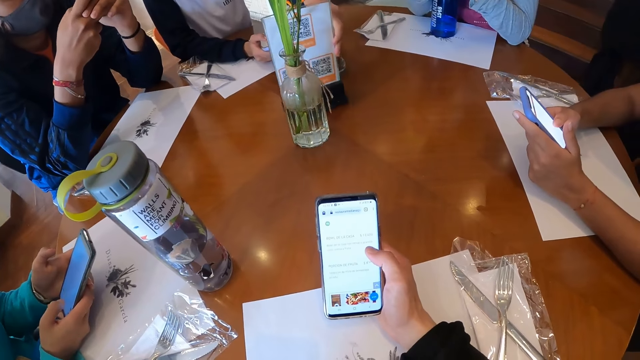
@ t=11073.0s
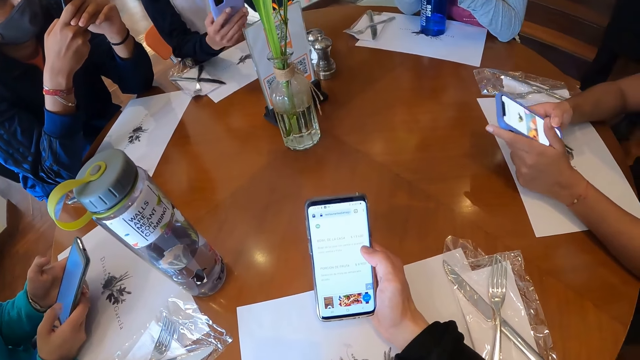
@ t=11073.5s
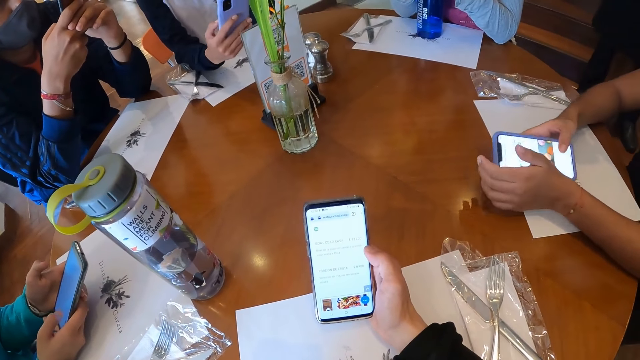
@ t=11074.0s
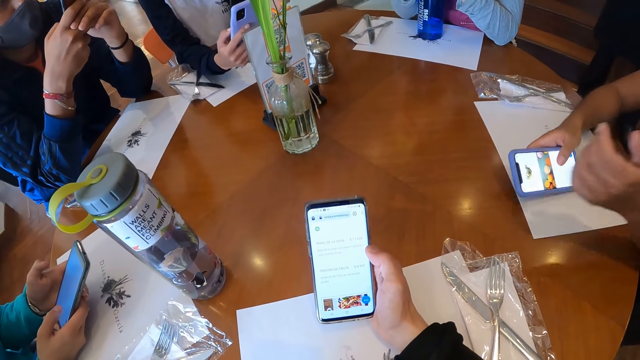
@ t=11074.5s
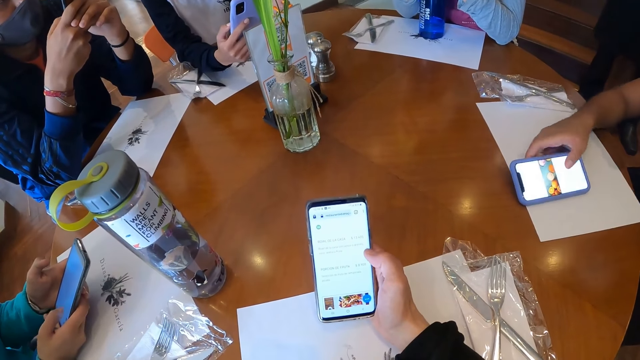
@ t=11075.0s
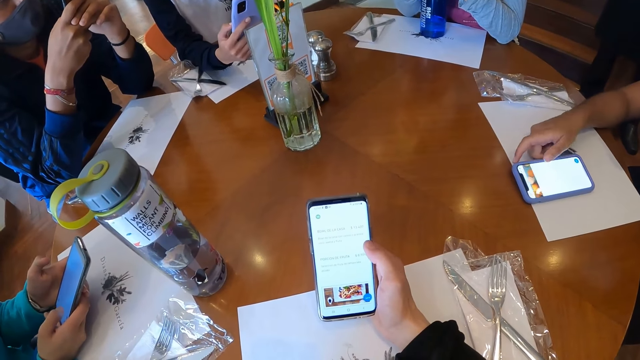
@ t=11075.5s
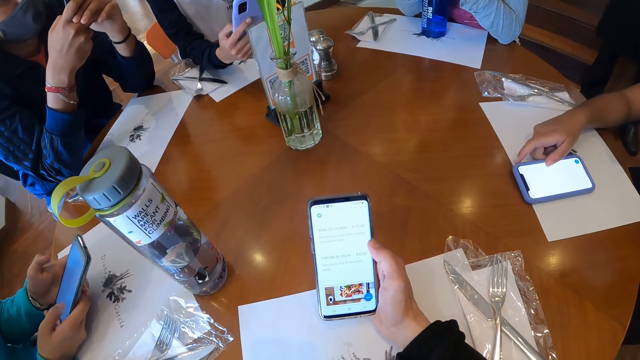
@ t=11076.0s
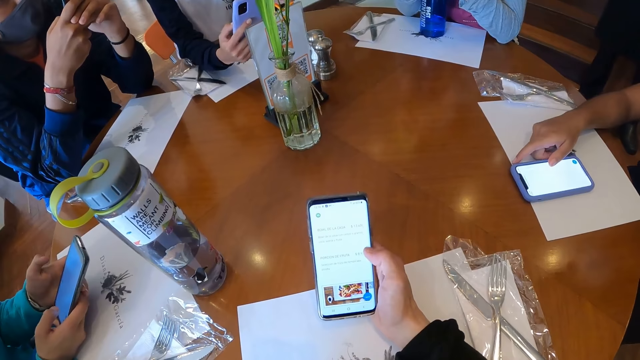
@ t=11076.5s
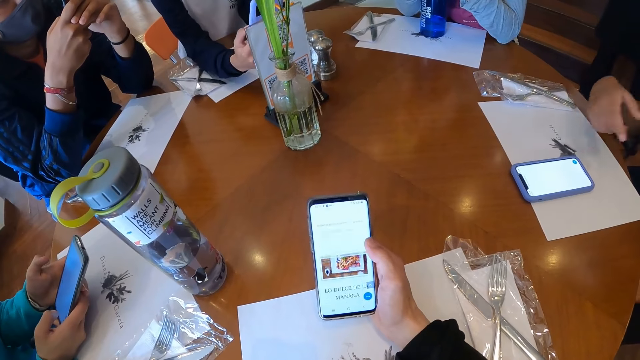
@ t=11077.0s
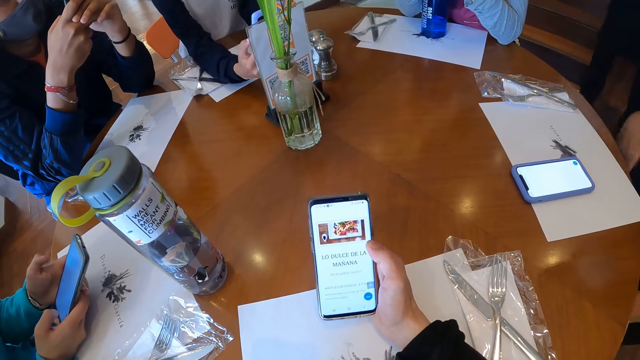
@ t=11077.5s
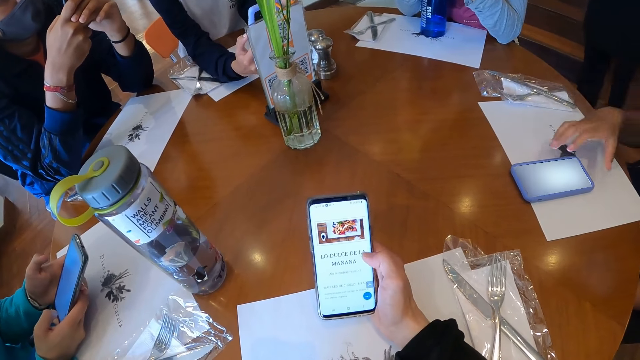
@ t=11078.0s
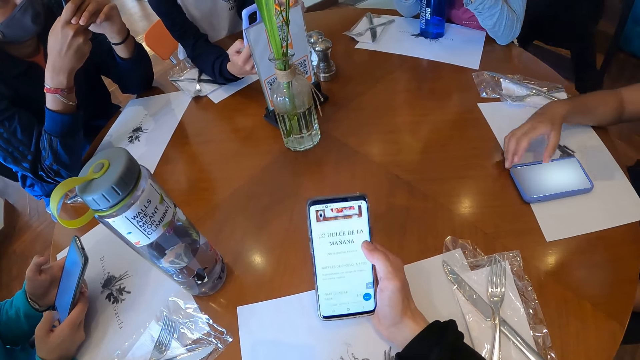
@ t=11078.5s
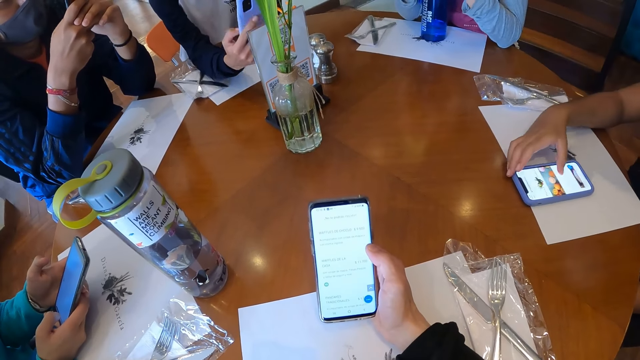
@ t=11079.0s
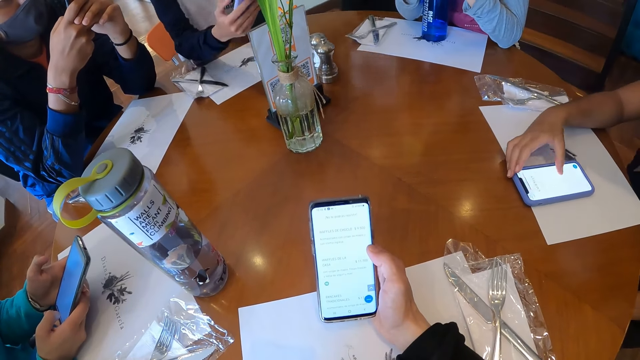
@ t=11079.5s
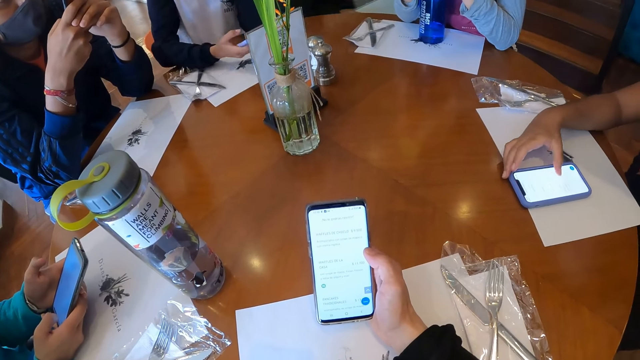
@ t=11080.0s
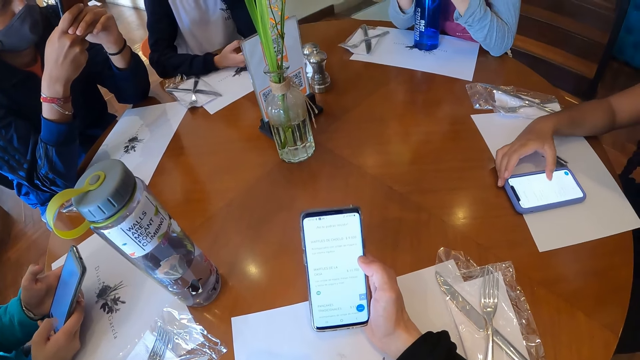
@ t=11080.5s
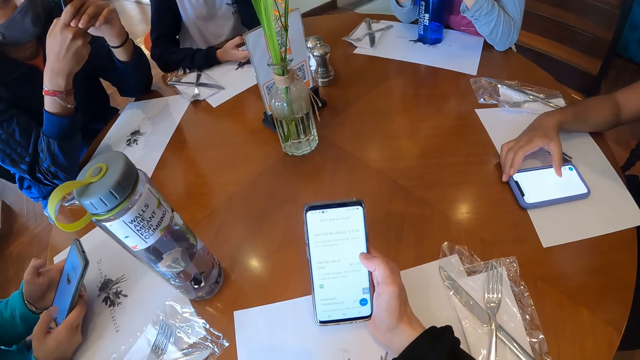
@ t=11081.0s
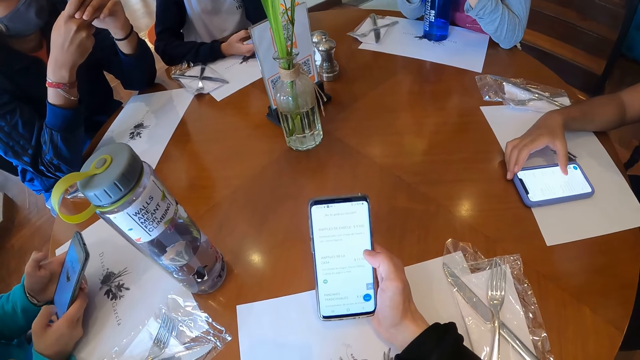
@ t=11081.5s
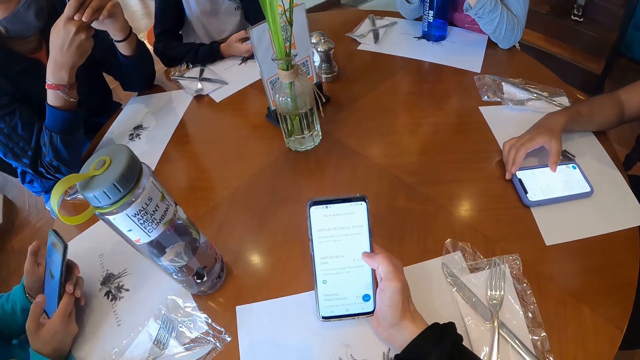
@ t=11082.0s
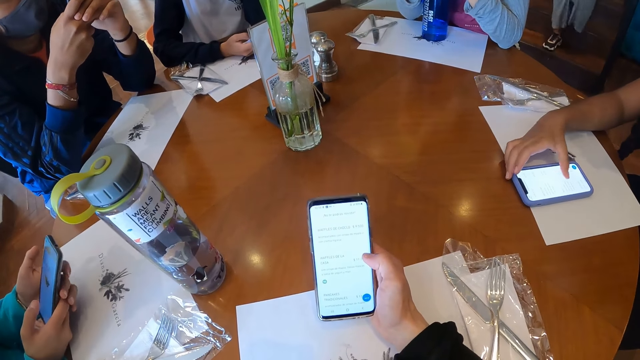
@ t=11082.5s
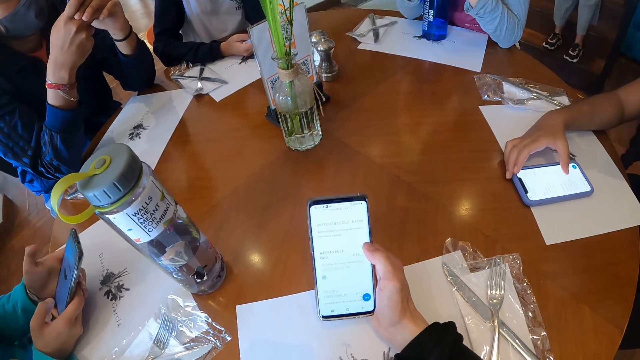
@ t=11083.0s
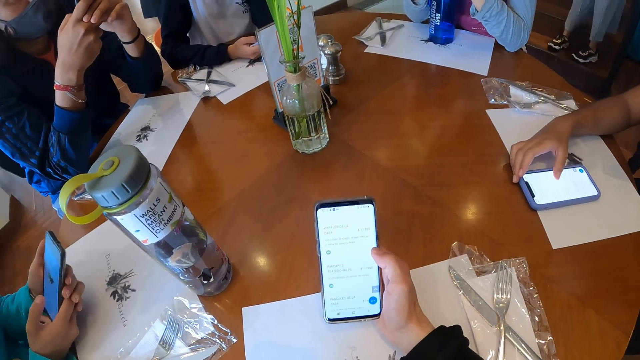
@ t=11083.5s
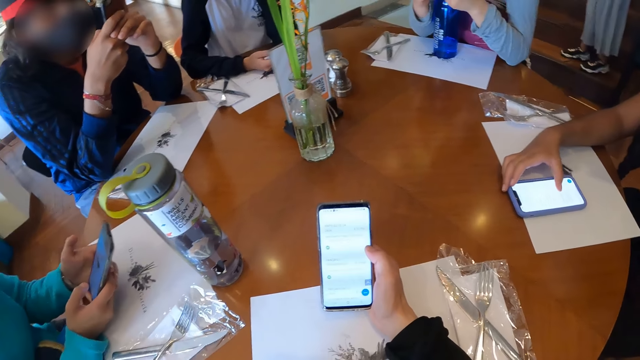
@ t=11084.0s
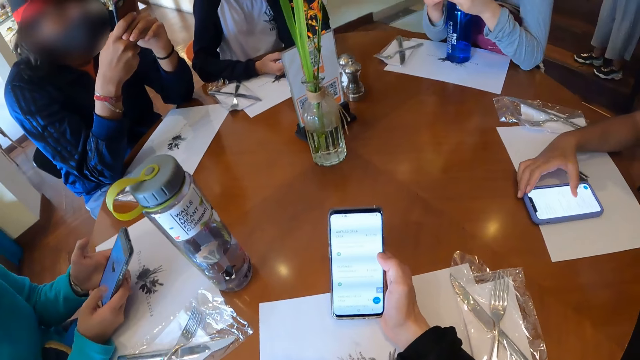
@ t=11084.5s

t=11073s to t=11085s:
A woman scans the QR menu on the table with the phone in her right hand. Another woman drops the phone on the table with her right hand. The other woman operates the phone on the table with her right hand. The first woman scans the QR menu on the table with the phone in her right hand.

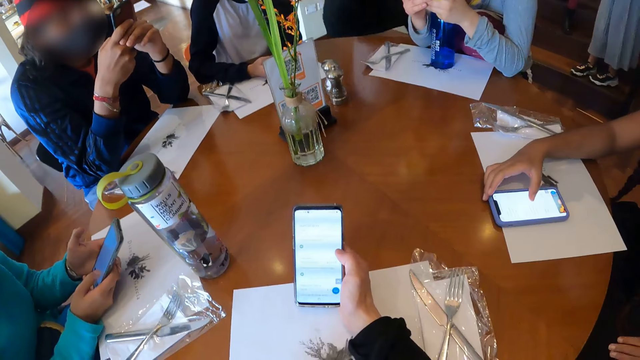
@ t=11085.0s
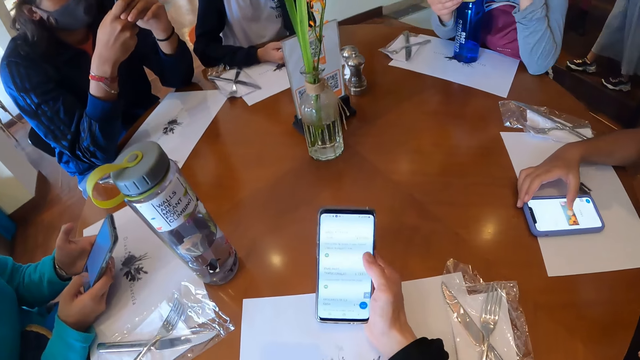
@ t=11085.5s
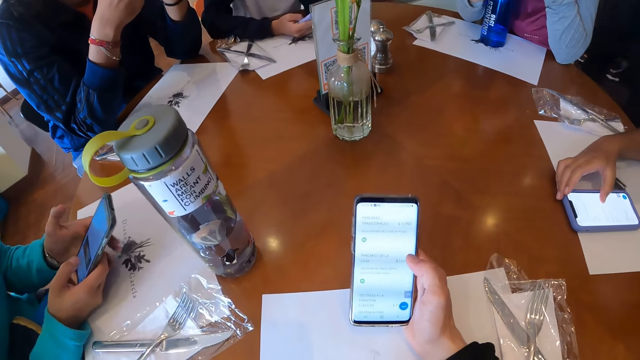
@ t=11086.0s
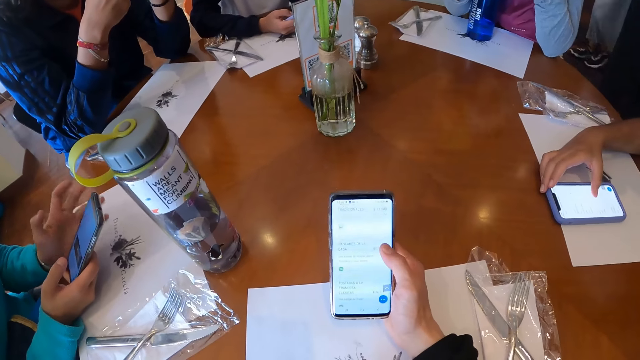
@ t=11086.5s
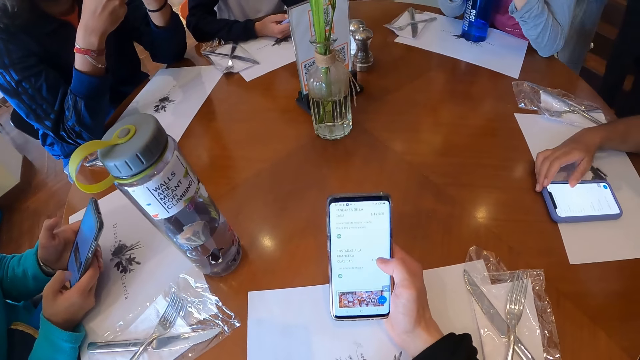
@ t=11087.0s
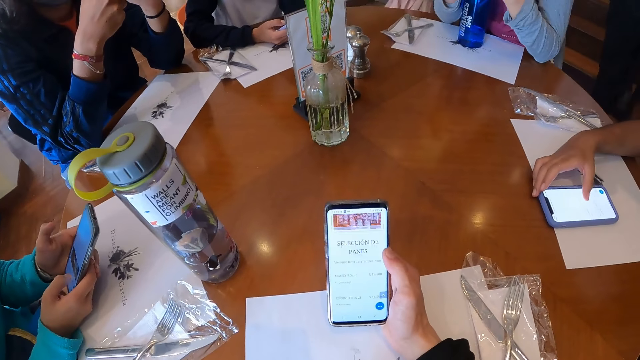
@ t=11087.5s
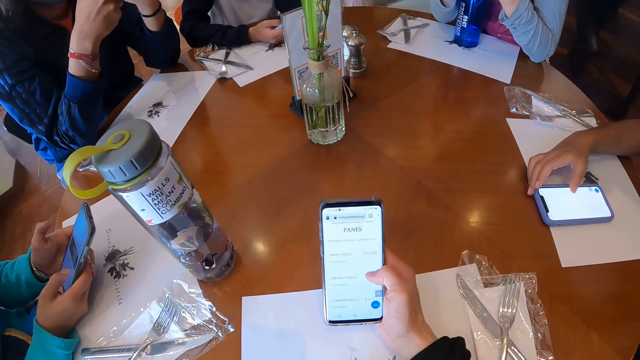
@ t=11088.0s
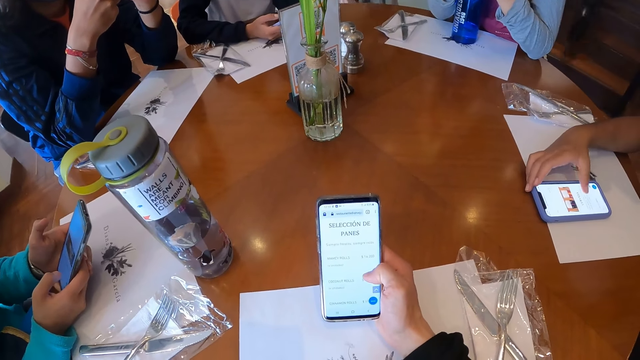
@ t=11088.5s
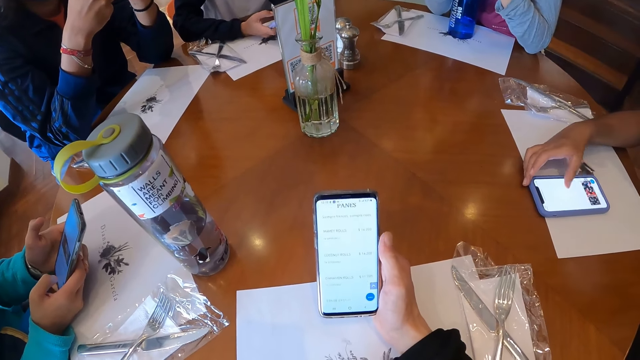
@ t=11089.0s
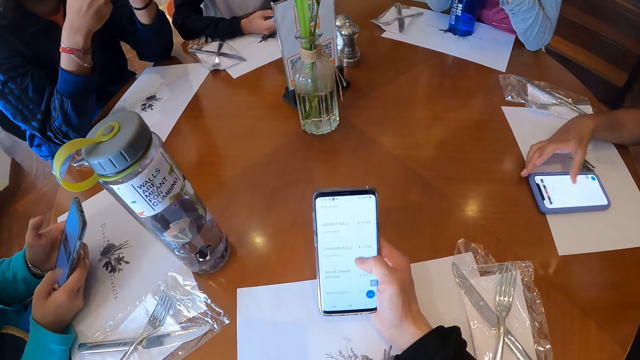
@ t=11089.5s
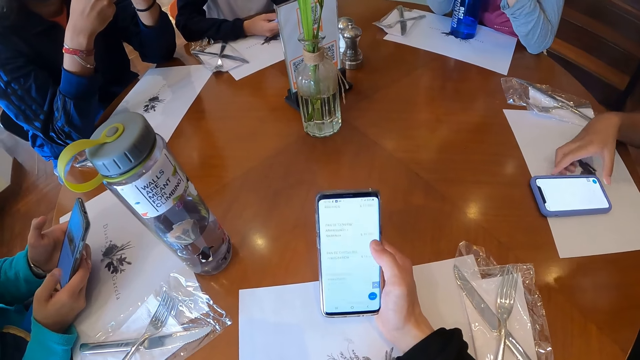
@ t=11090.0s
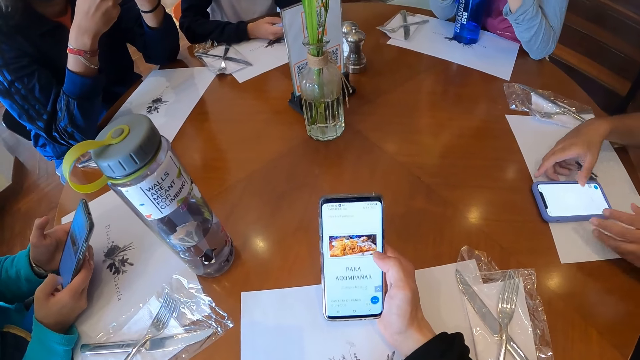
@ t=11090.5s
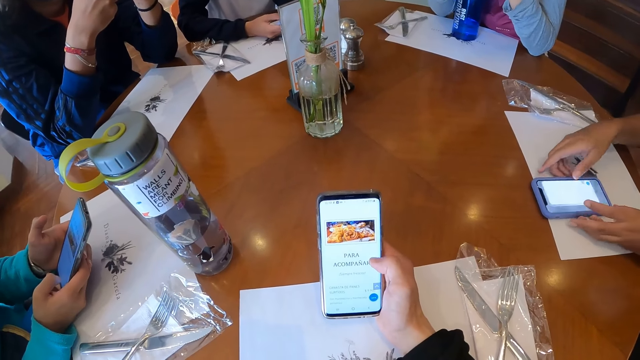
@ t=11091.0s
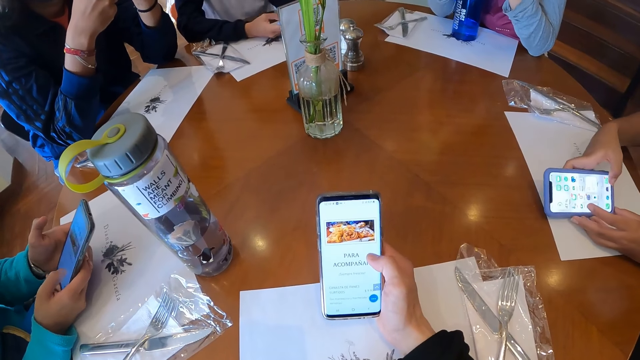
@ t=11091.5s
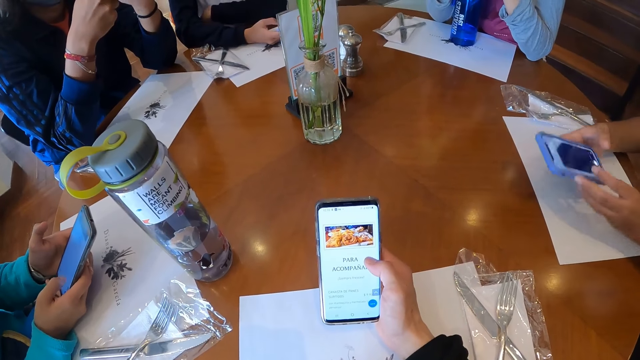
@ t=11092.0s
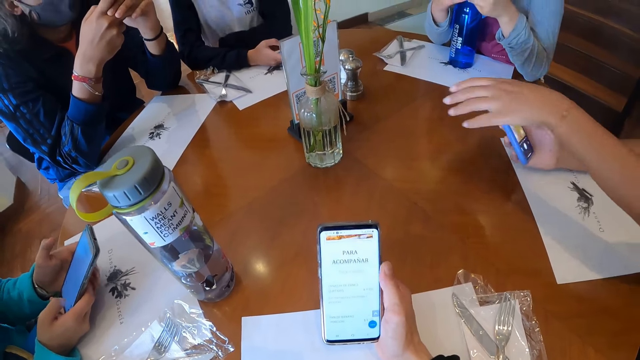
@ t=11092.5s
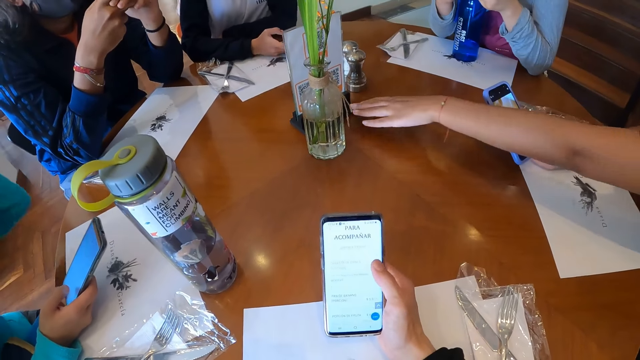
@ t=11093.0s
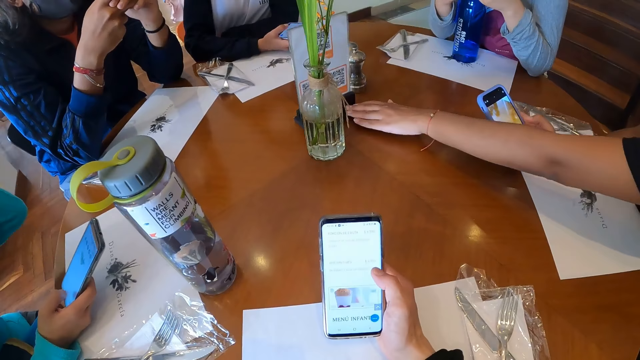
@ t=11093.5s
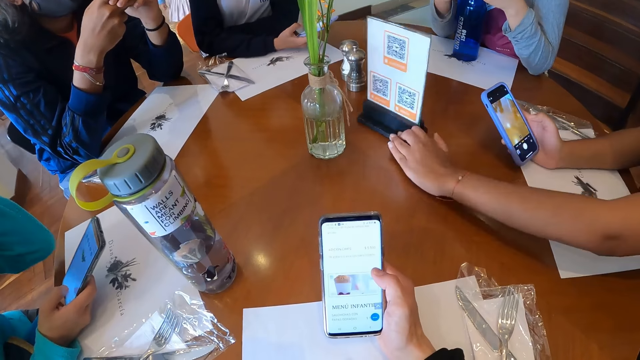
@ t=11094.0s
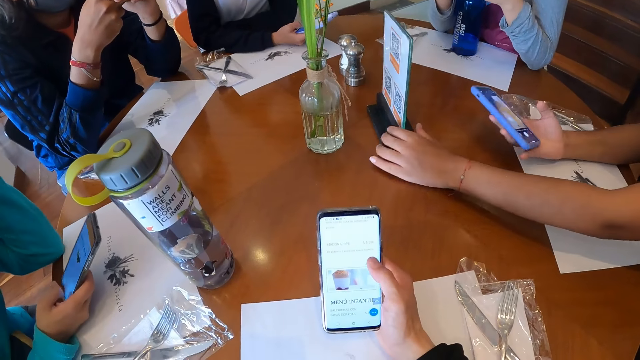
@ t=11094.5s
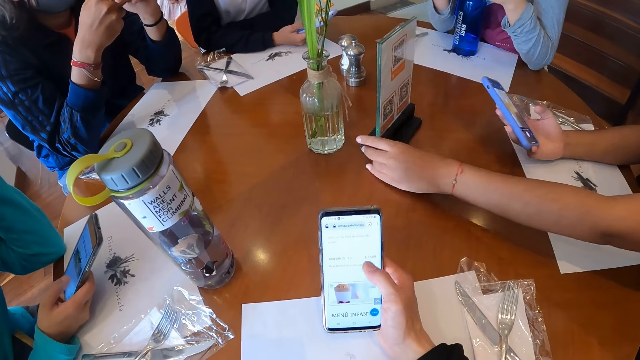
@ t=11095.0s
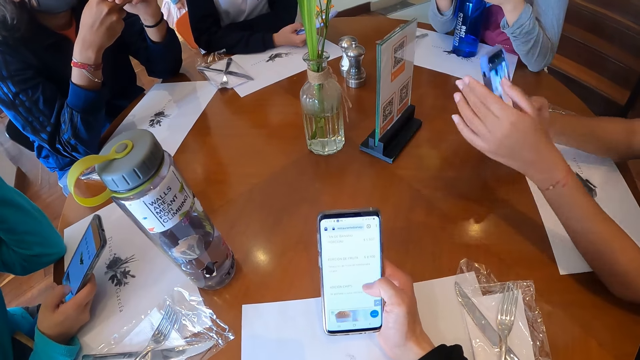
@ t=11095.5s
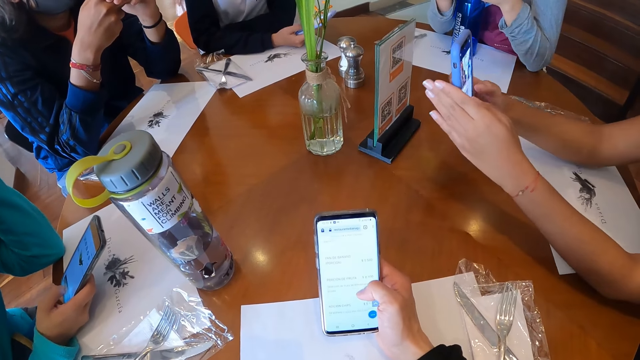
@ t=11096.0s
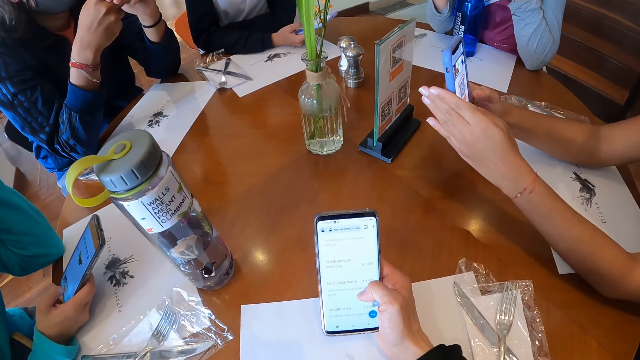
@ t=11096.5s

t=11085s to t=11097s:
The camera wearer scrolls the phone. A woman picks up the phone from the table with both hands. The woman moves the menu QR code frame on the table with her left hand and scans the menu QR code frame with the phone in her right hand.
